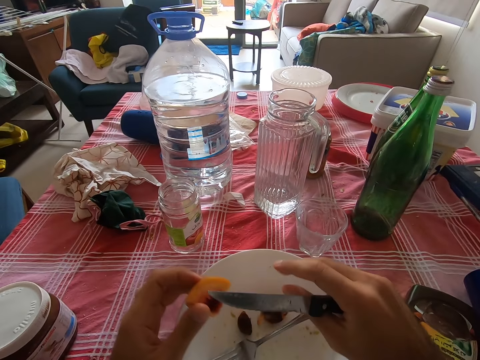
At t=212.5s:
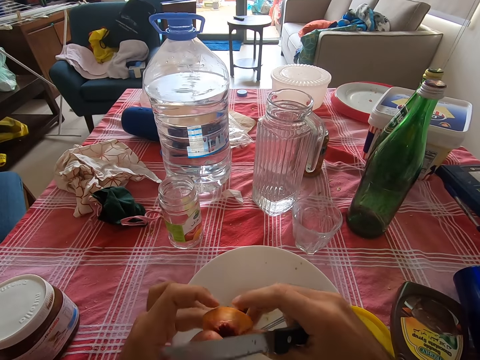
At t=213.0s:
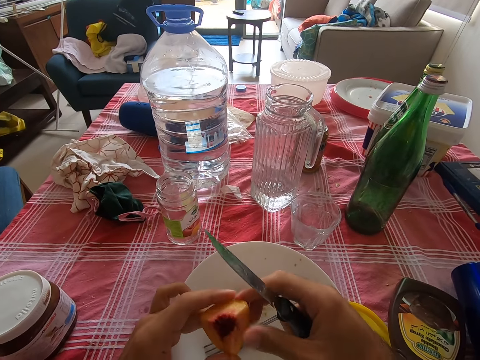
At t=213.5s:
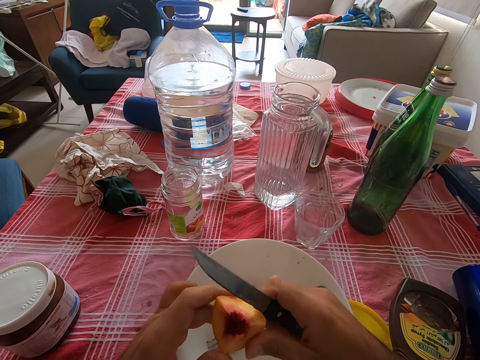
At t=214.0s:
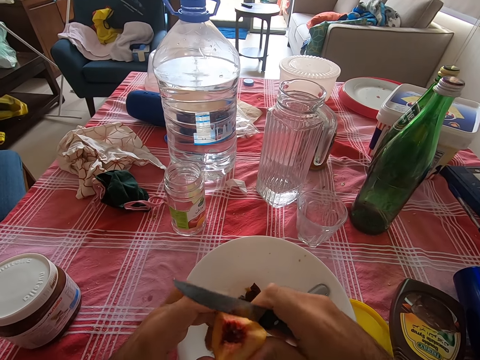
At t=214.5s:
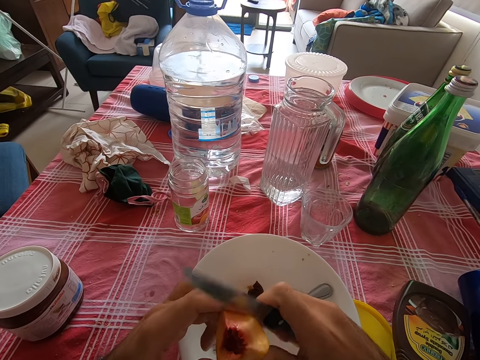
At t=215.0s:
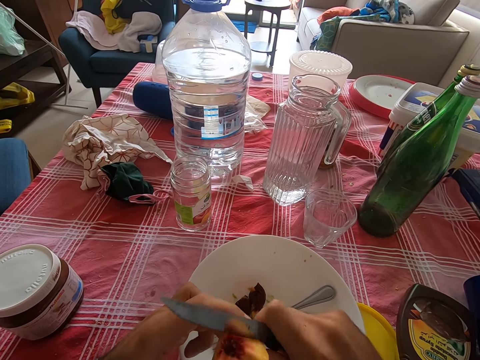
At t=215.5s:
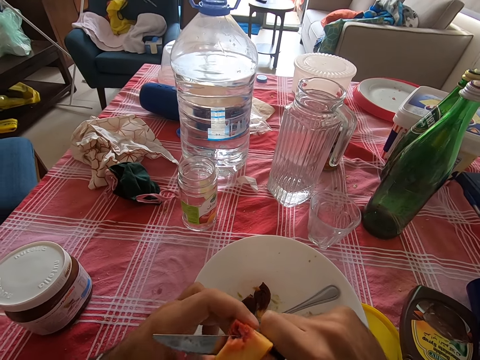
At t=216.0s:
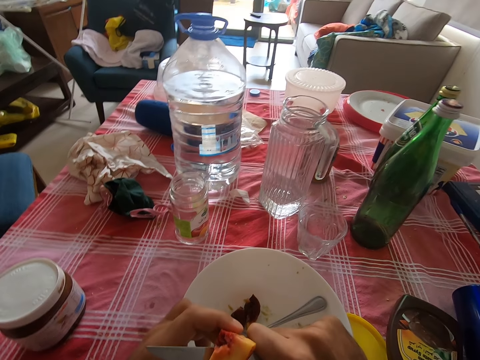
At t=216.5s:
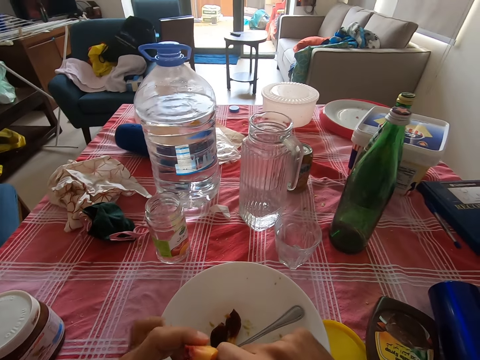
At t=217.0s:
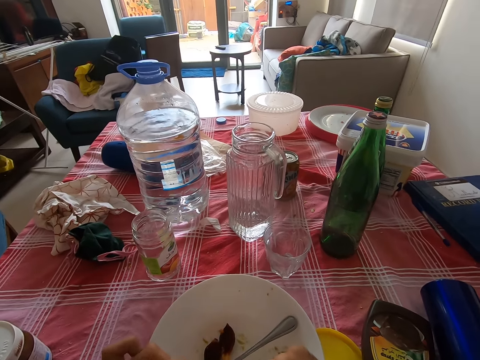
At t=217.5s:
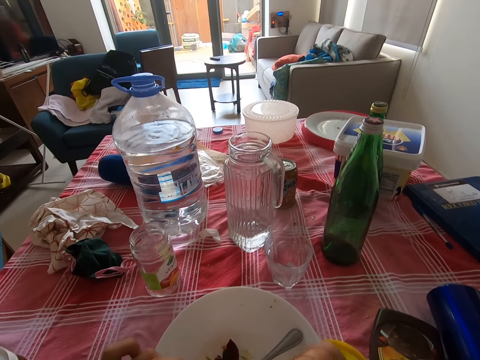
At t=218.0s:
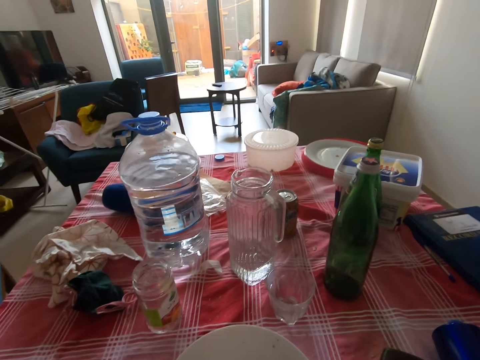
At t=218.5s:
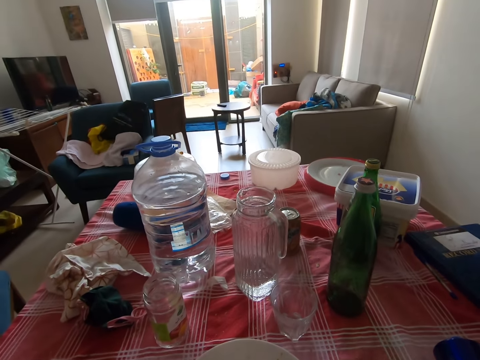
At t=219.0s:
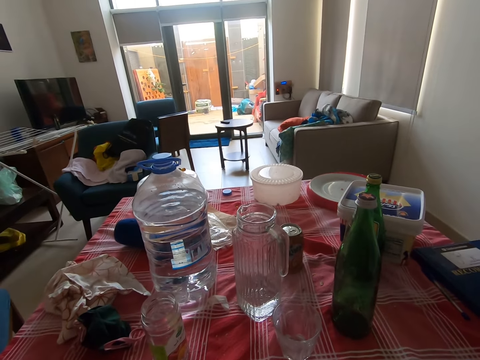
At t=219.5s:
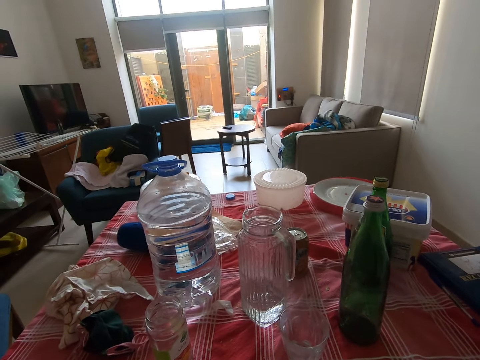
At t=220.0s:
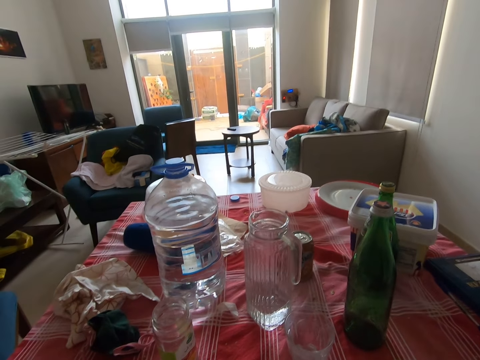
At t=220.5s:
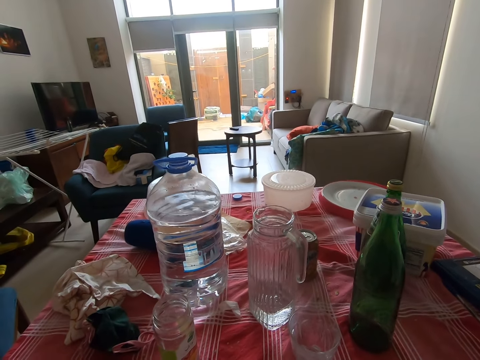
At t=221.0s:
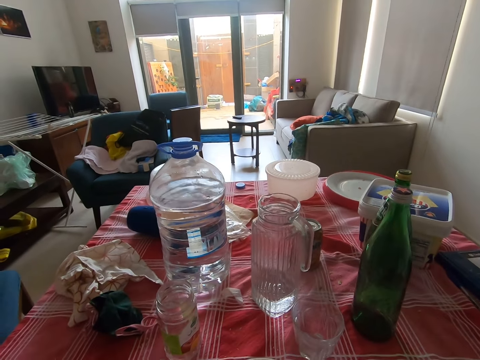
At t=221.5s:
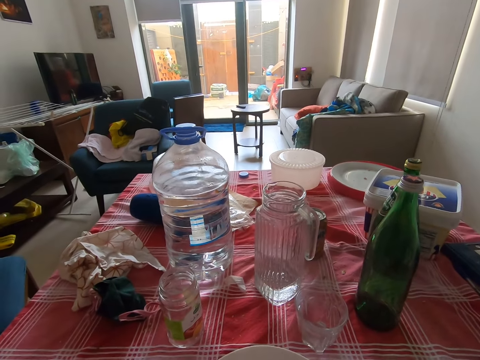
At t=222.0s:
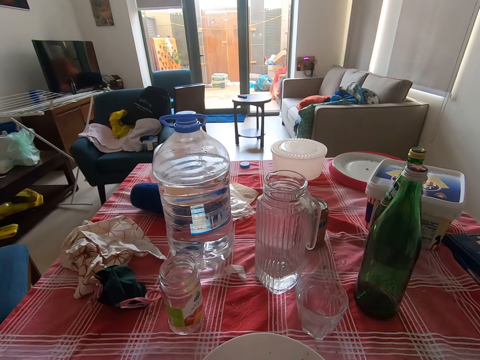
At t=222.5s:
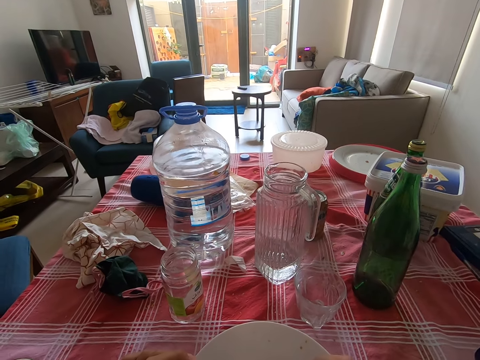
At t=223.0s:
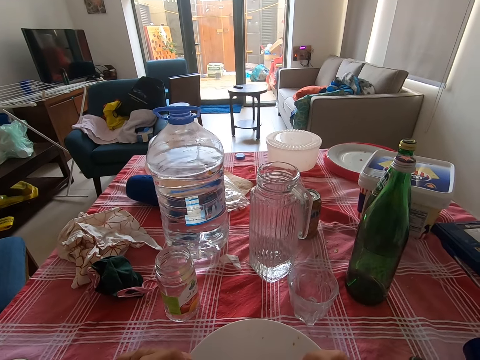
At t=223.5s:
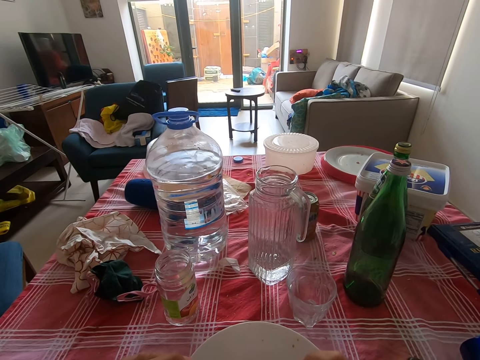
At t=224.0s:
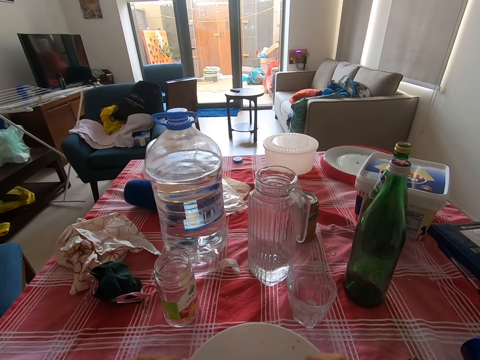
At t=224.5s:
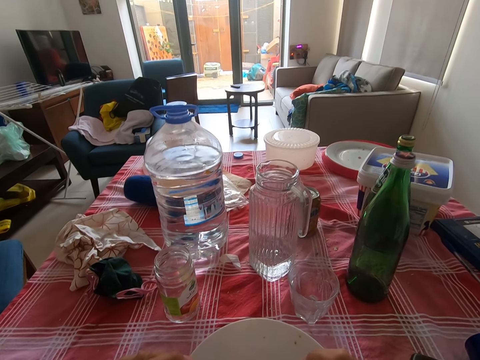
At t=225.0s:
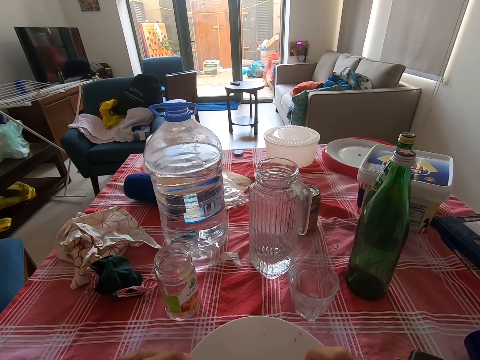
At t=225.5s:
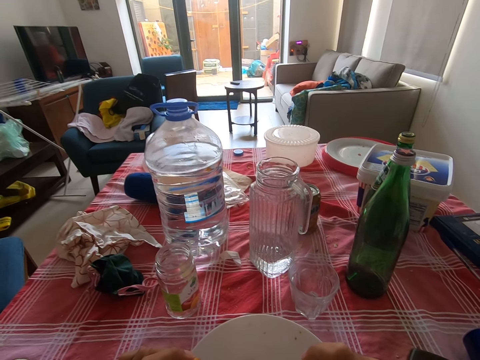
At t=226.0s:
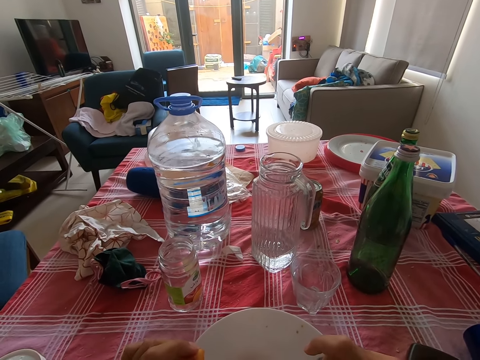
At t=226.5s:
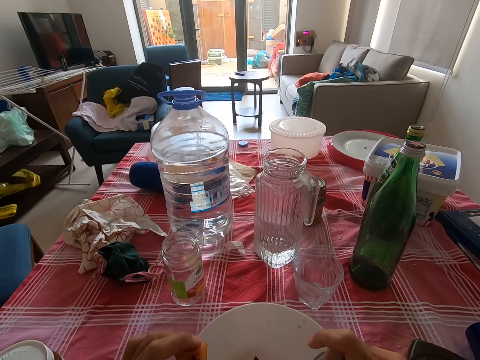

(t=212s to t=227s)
The camera wearer throws the seed in the plate. They cut a piece of peach using a knife. They eat the piece of peach.

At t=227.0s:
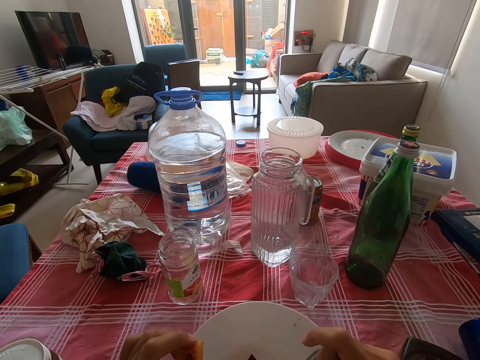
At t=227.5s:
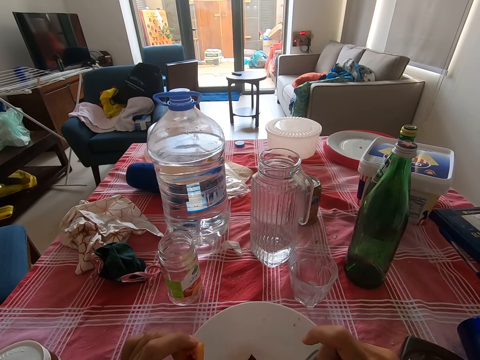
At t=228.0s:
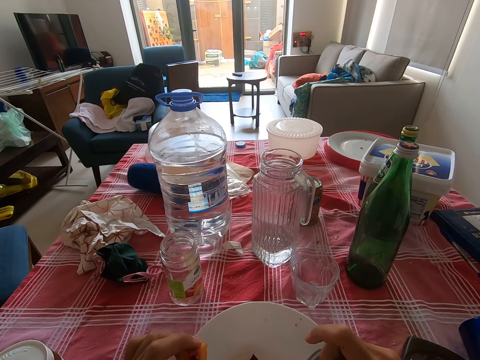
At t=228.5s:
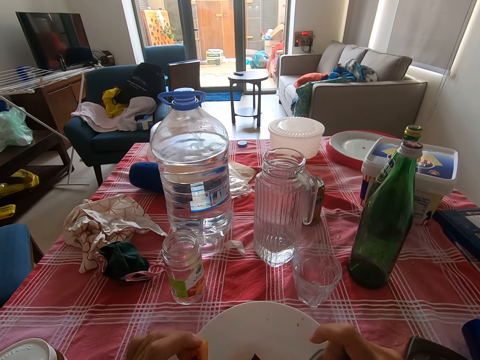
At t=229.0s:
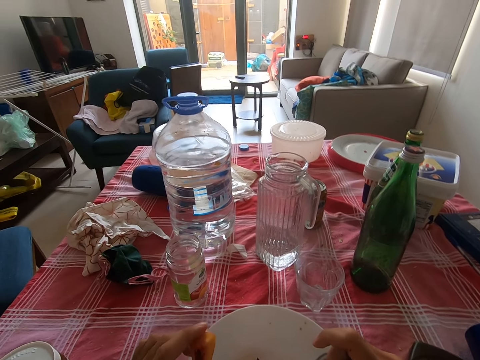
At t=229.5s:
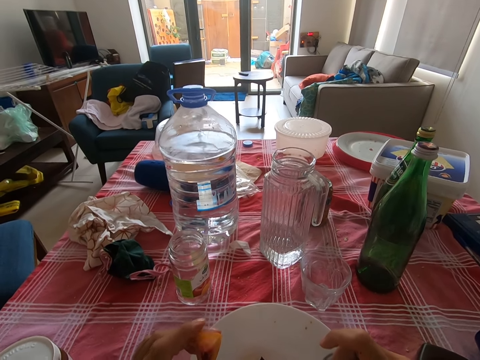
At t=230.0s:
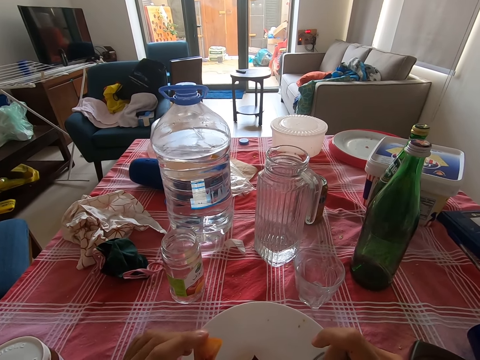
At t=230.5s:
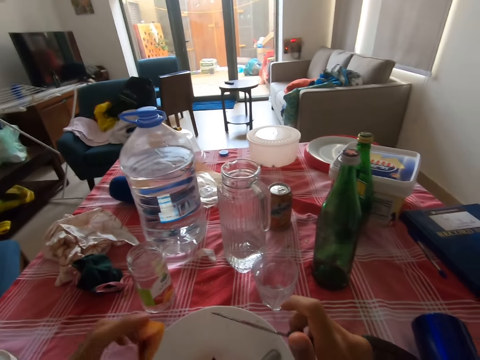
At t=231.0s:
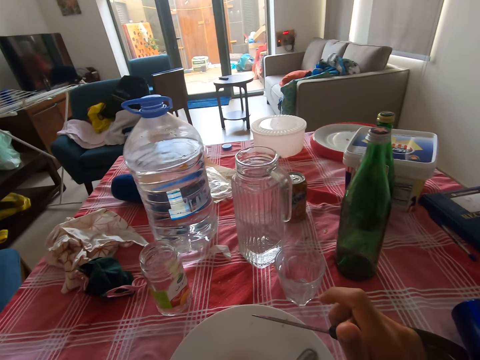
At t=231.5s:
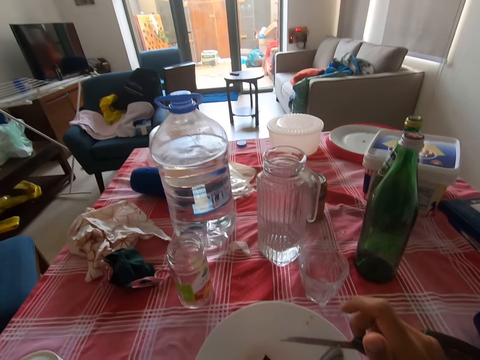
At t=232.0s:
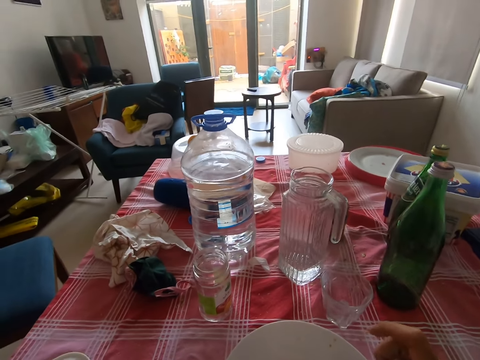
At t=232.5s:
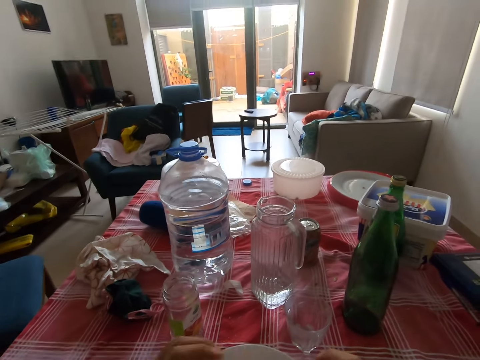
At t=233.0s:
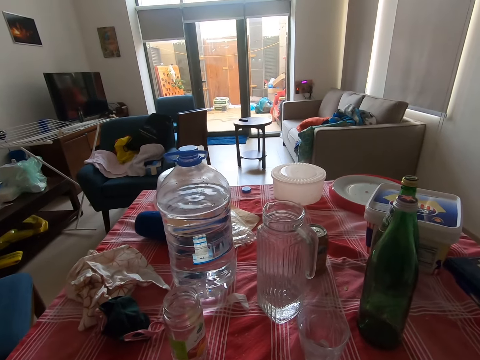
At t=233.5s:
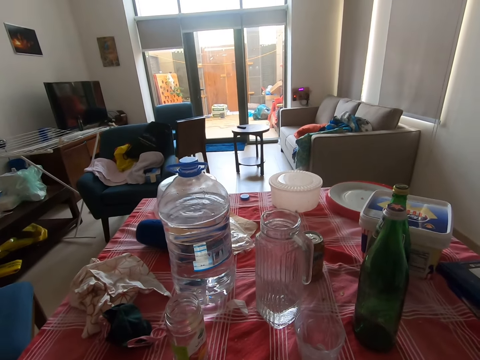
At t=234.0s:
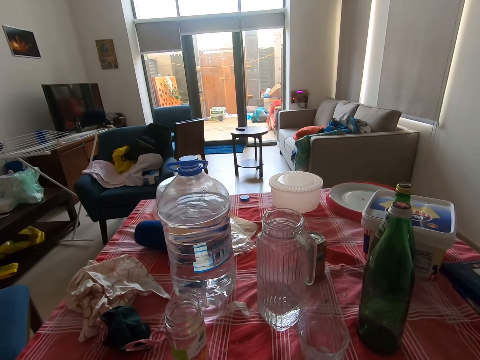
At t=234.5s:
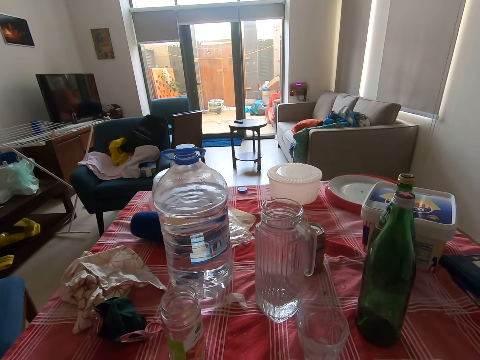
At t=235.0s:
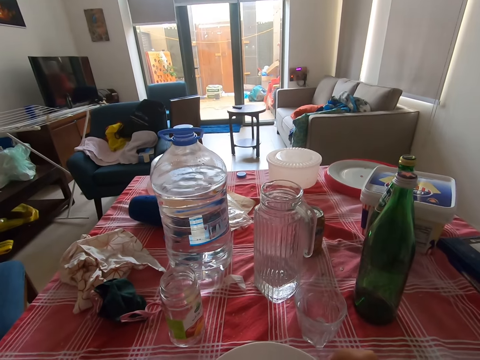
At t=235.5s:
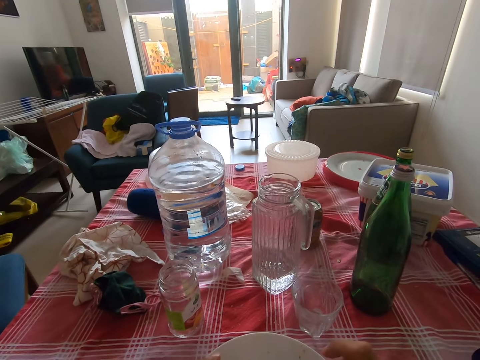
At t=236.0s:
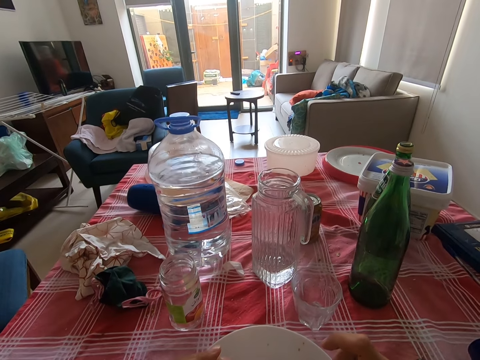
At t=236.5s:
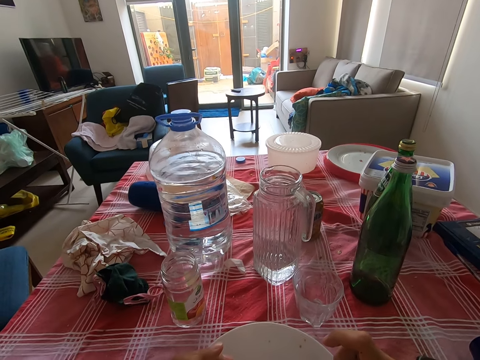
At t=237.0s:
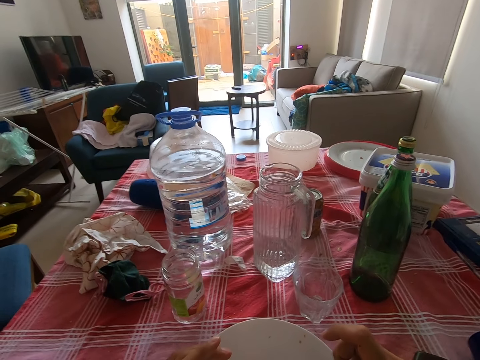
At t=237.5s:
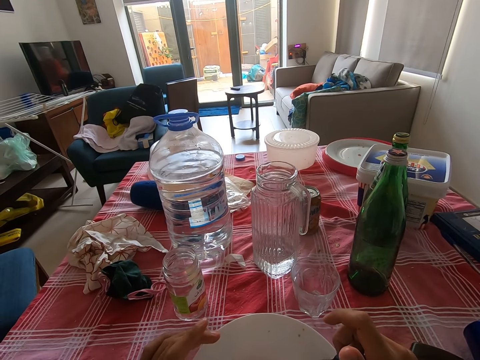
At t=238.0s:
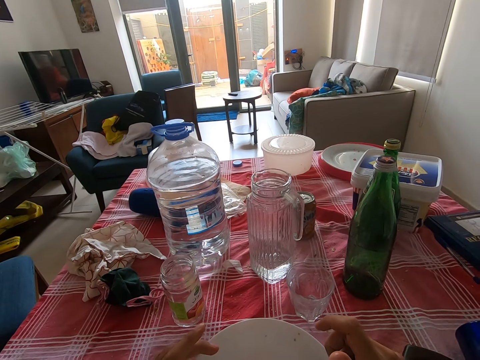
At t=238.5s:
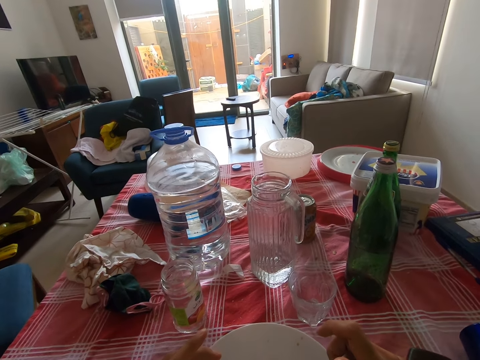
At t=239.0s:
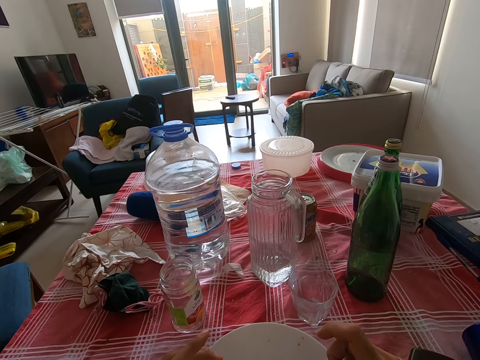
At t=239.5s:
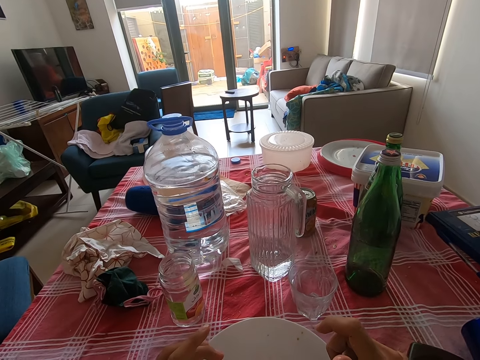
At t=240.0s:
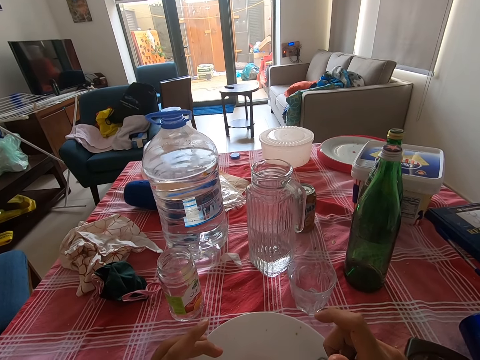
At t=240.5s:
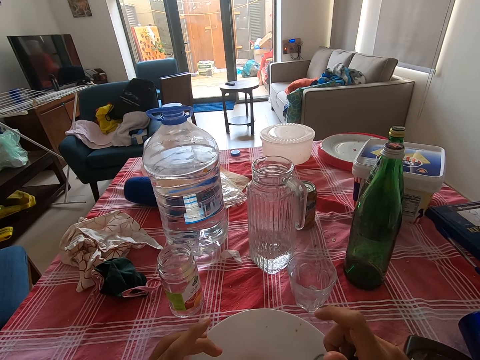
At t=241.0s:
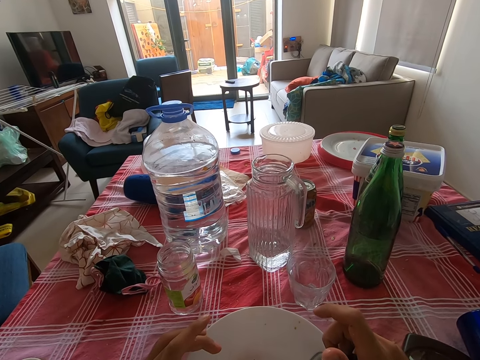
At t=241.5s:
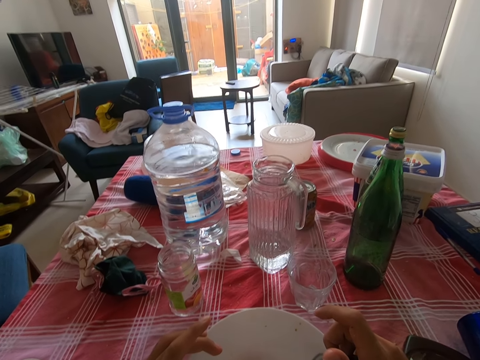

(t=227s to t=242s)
The camera wearer holds a knife.
